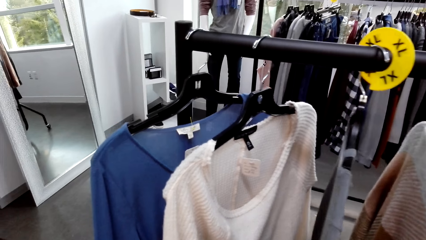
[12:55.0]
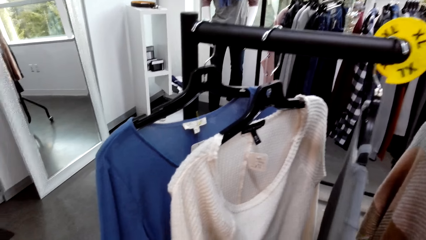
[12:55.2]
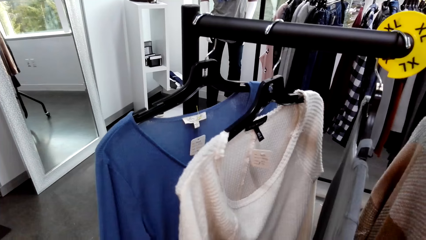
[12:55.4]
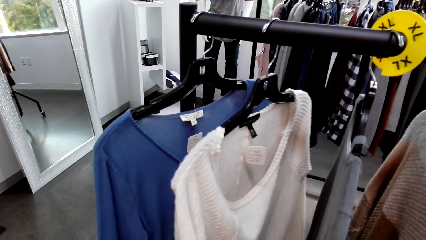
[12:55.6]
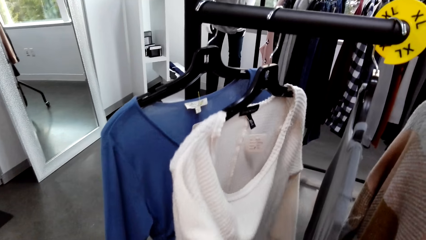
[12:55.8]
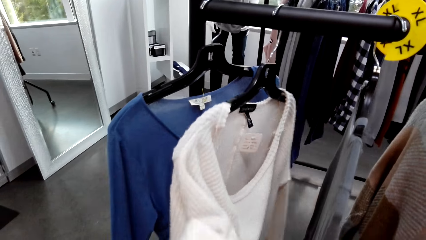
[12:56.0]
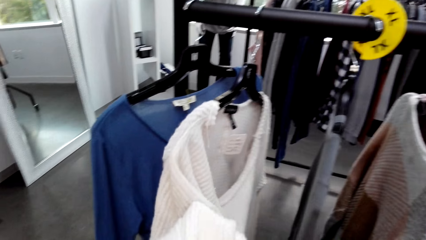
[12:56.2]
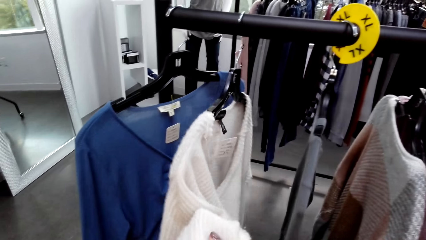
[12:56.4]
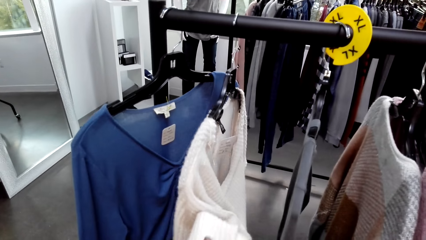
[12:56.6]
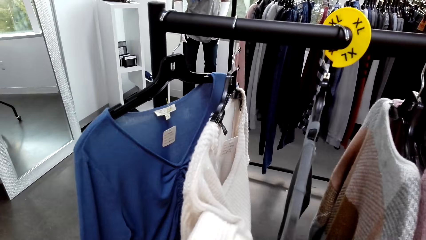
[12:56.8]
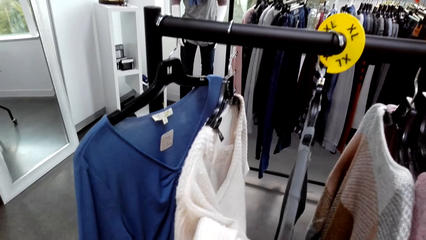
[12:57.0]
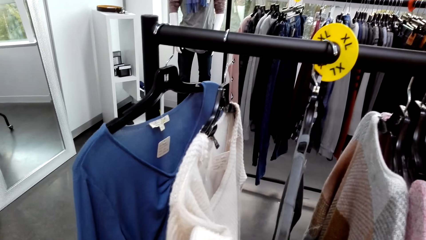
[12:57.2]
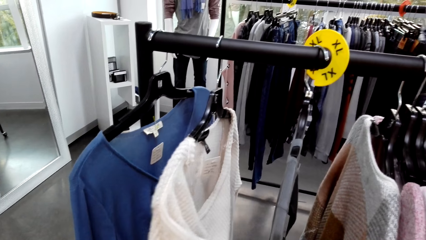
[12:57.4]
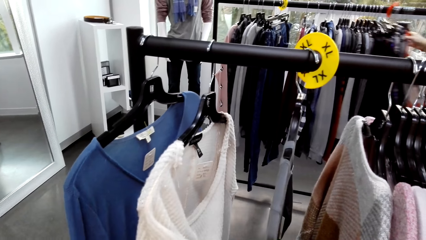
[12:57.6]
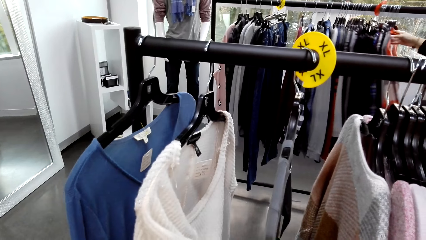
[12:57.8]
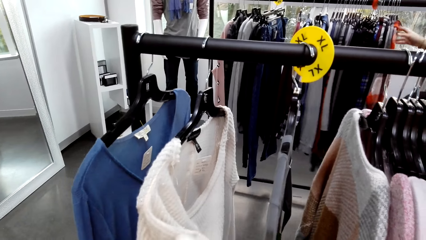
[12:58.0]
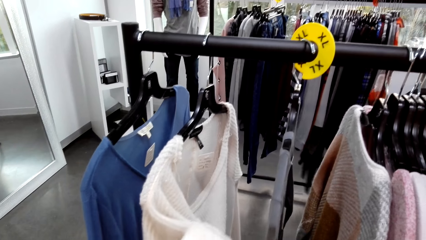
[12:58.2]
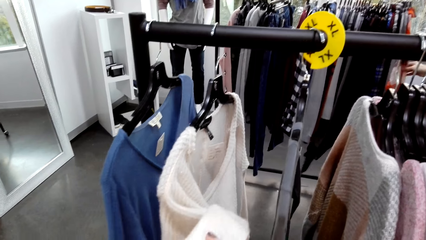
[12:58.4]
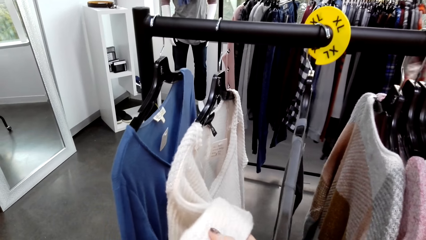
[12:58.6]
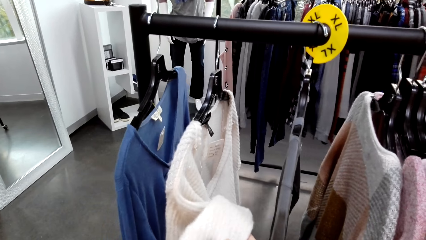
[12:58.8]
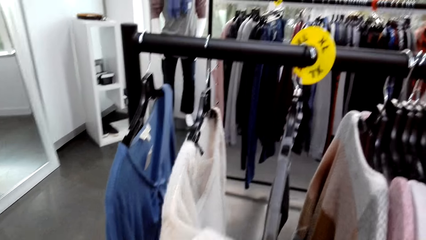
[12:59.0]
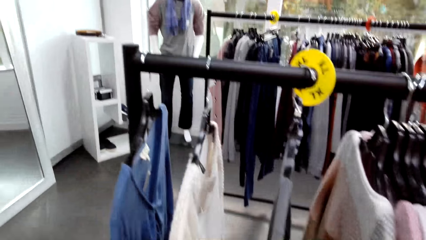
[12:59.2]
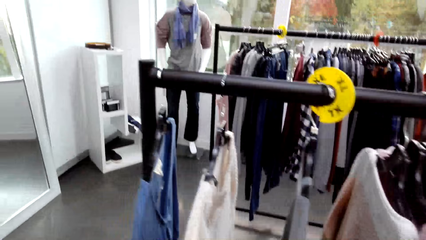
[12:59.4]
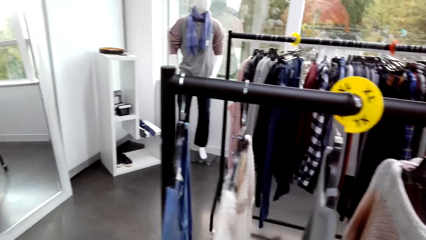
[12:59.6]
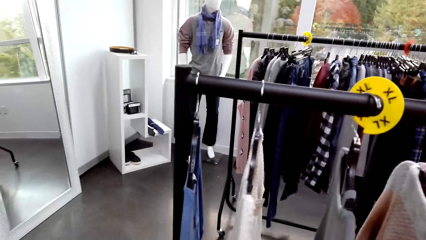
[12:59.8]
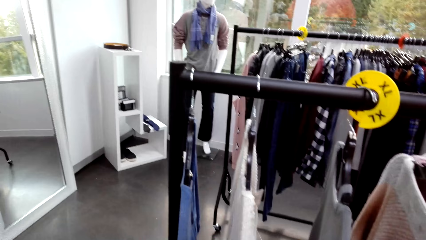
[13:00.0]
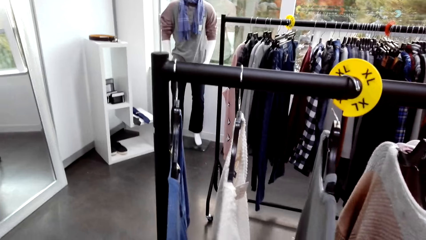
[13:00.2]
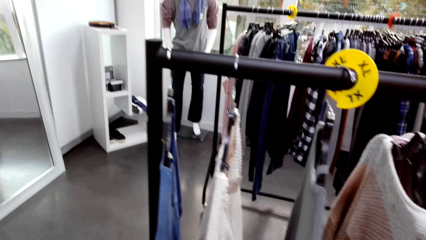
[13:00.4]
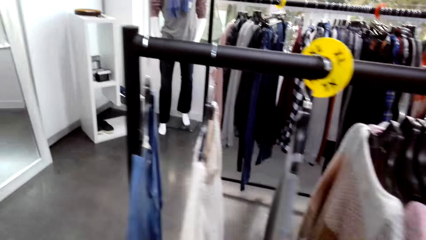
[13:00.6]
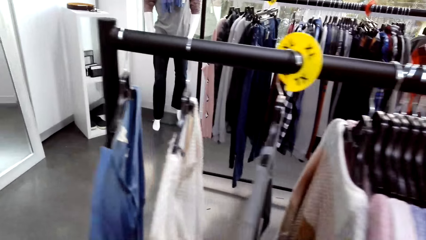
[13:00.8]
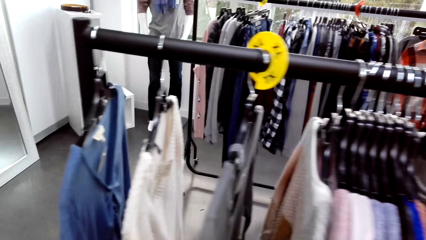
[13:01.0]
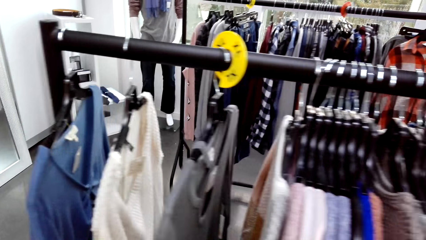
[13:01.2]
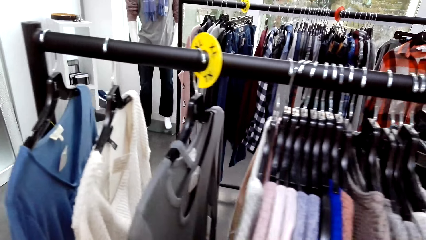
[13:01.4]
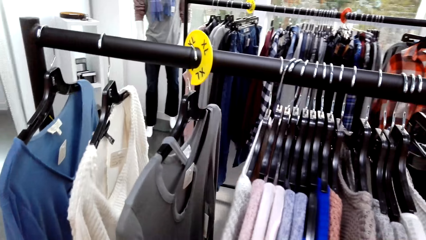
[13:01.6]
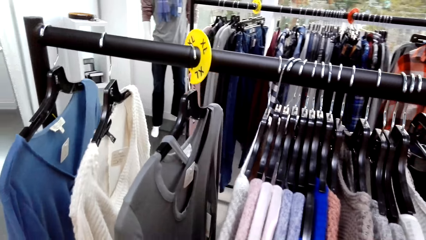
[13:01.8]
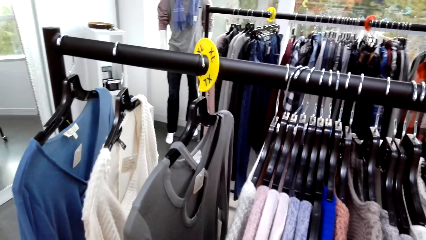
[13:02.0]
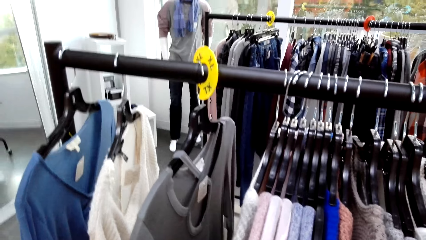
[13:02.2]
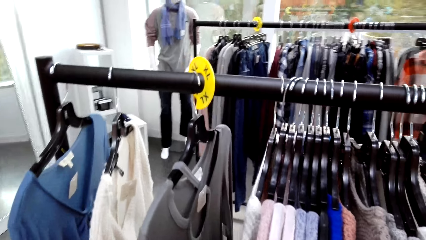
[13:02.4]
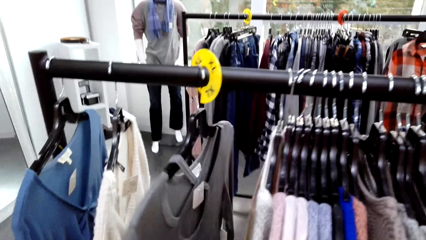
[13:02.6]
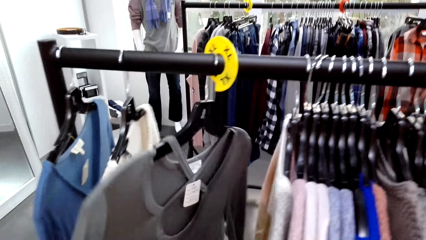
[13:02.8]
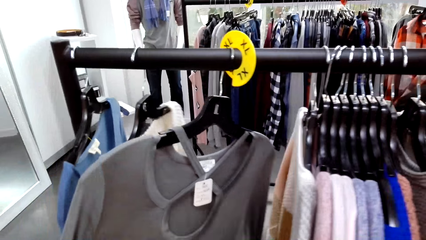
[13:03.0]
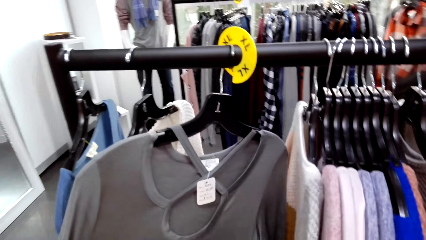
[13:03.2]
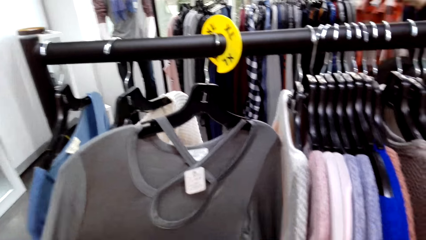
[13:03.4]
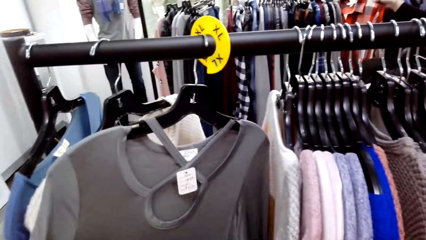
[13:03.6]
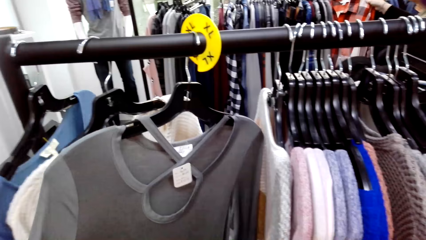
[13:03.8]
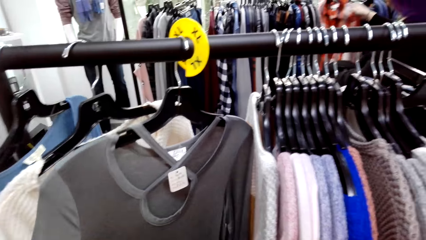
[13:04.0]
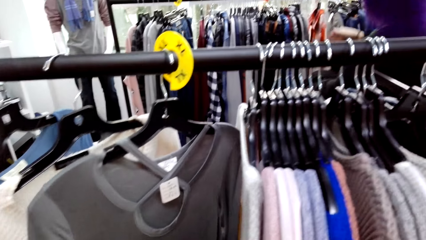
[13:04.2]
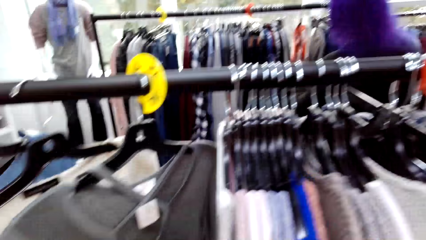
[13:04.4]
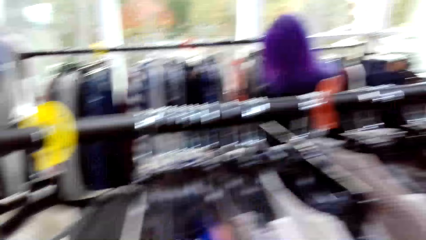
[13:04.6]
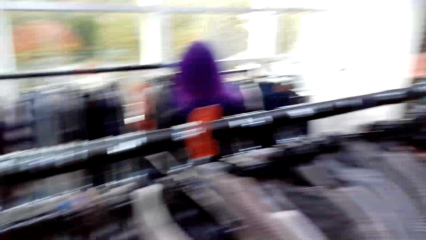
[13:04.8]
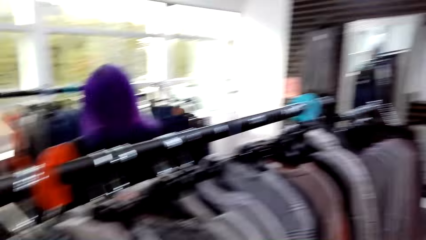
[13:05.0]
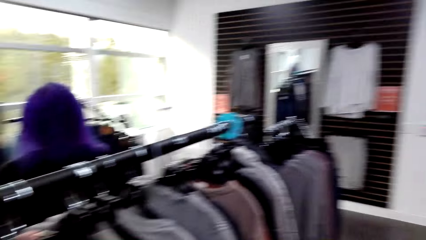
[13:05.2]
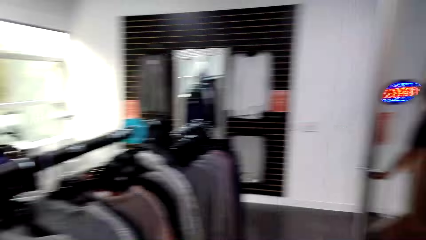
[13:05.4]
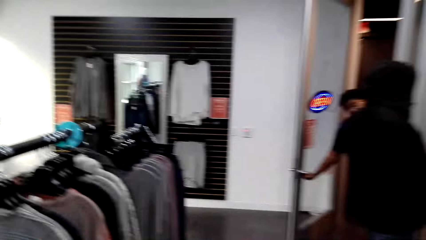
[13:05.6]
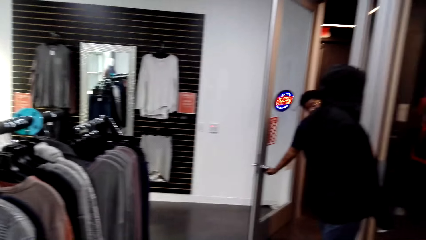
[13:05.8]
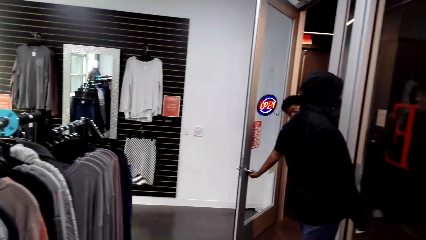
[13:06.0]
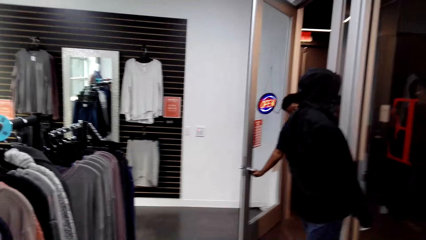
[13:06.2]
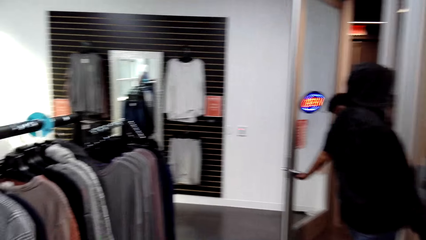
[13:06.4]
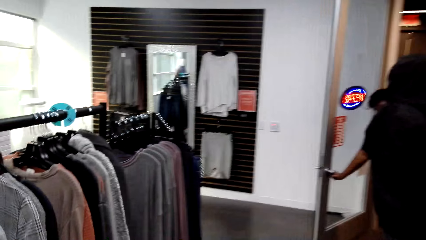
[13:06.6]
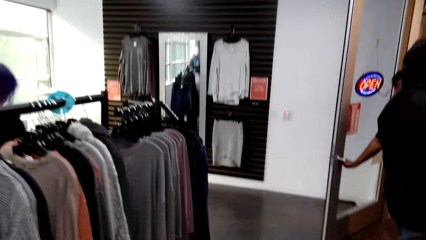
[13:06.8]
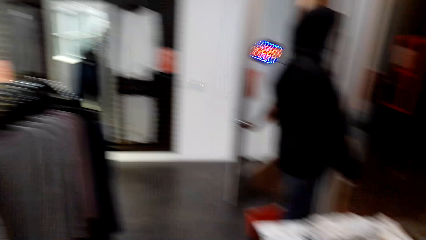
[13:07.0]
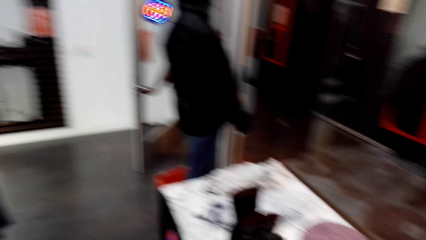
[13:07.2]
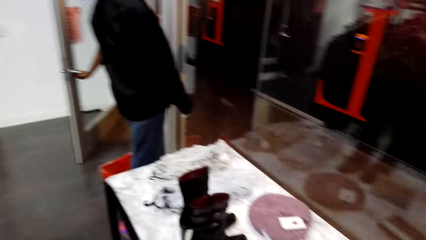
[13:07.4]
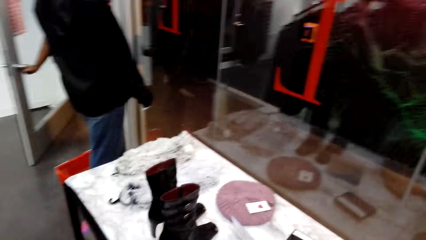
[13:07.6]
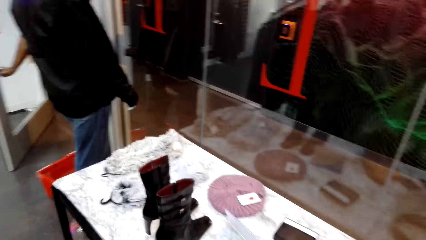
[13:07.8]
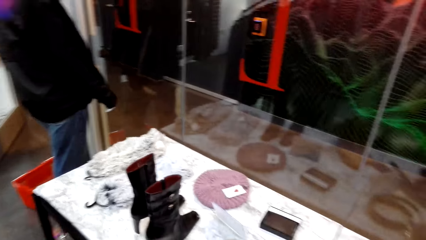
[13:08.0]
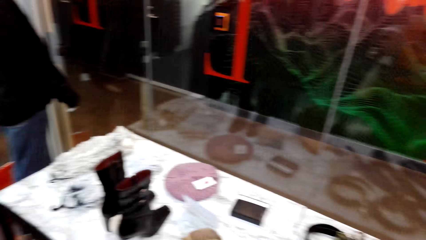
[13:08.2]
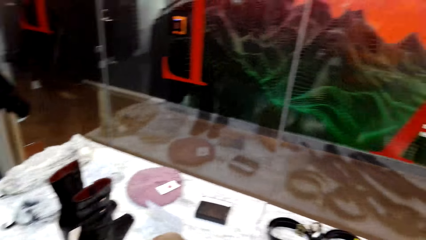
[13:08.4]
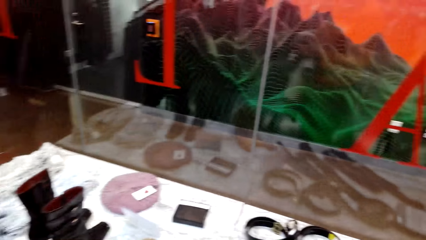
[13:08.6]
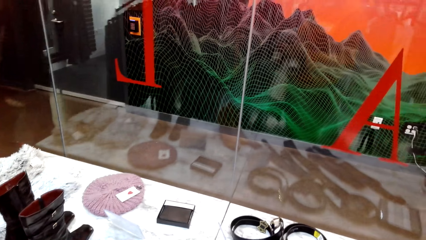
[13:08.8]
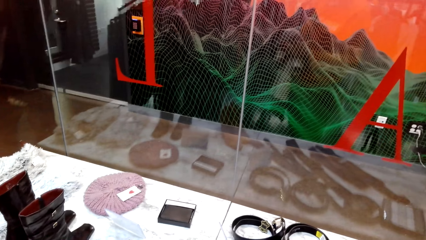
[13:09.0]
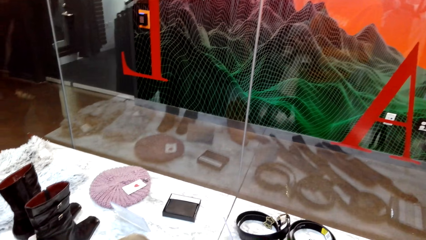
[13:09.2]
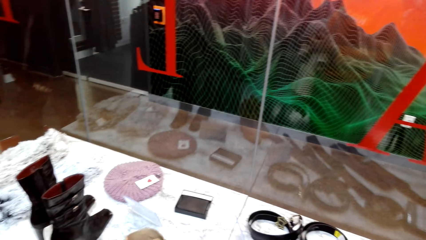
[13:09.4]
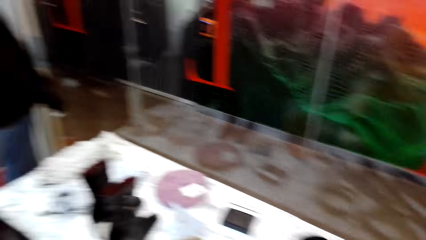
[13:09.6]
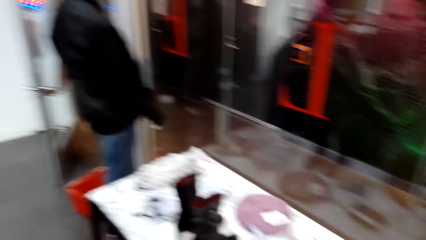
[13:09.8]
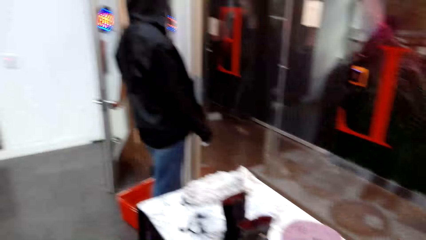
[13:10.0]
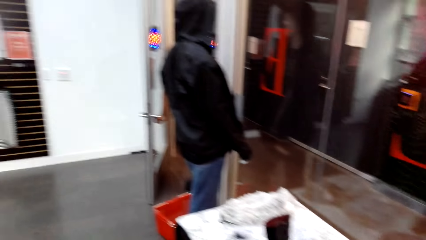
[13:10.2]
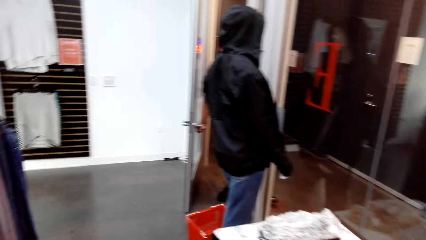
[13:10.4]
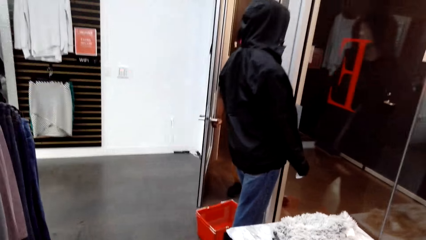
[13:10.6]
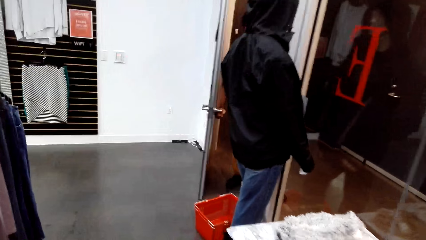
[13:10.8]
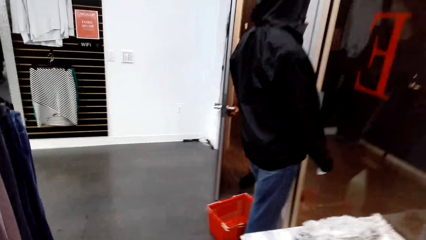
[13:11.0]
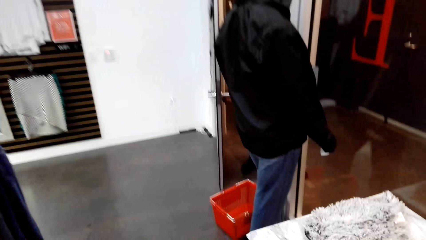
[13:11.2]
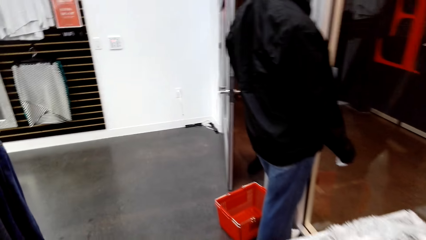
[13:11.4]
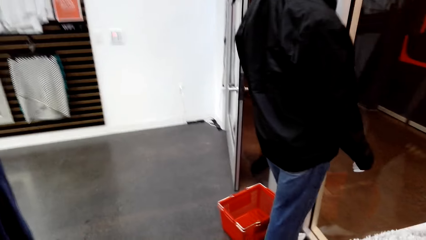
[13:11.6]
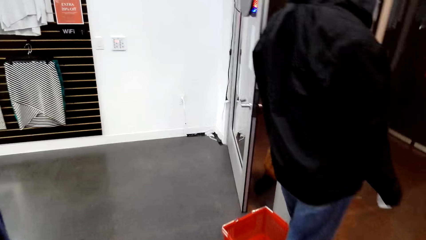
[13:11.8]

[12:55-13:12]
The camera wearer touches a cloth. A lady moves a cloth. The camera wearer touches a cloth. The lady moves the cloth. The camera wearer walks around. A man looks through the door.
